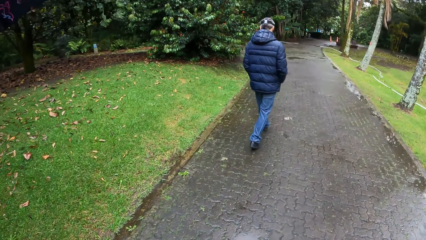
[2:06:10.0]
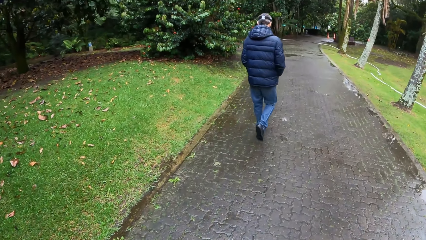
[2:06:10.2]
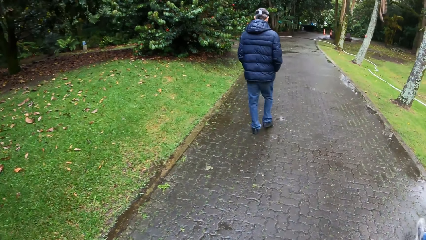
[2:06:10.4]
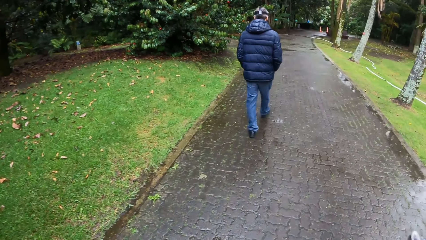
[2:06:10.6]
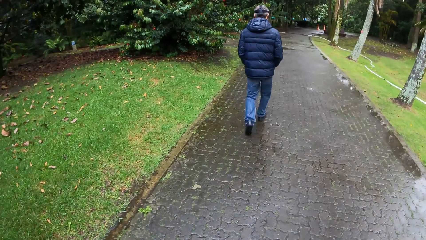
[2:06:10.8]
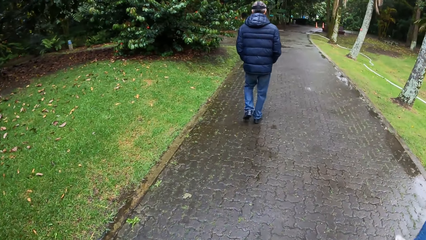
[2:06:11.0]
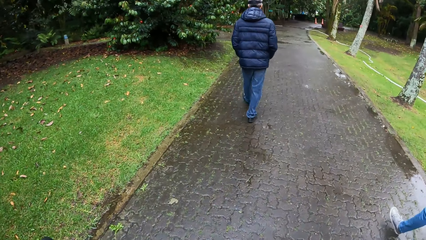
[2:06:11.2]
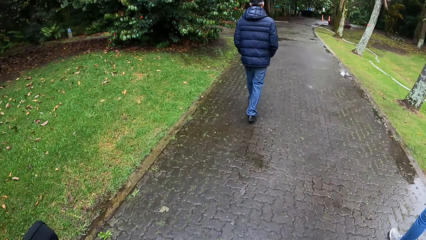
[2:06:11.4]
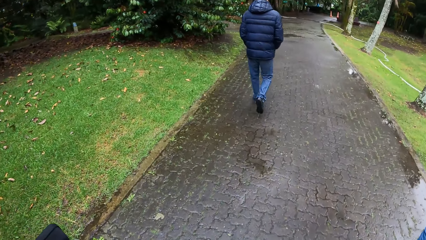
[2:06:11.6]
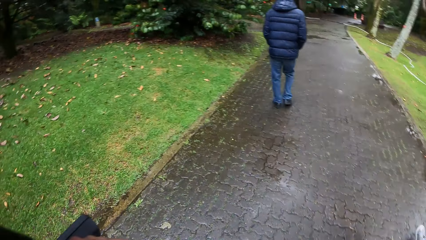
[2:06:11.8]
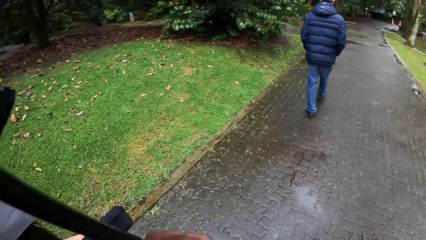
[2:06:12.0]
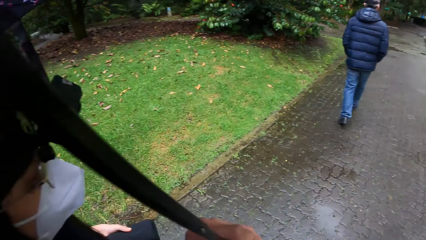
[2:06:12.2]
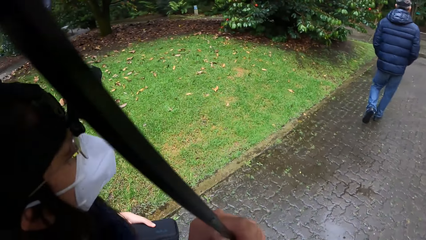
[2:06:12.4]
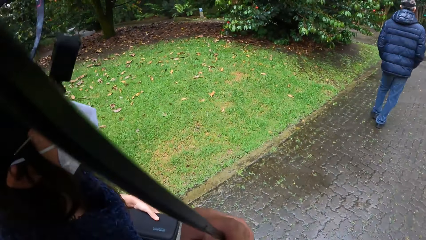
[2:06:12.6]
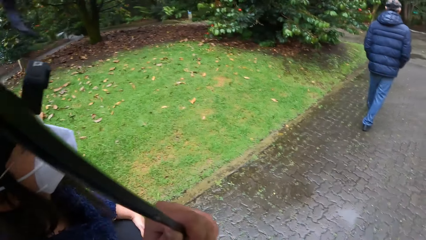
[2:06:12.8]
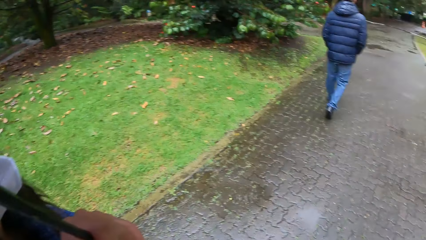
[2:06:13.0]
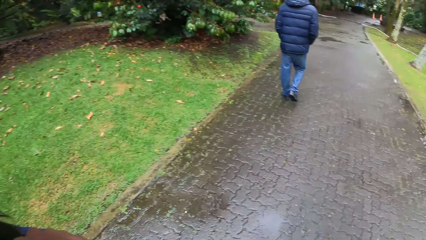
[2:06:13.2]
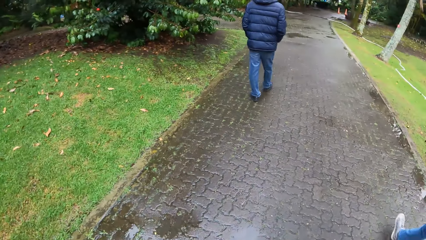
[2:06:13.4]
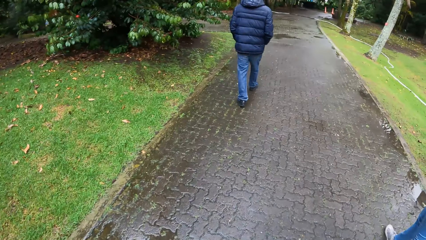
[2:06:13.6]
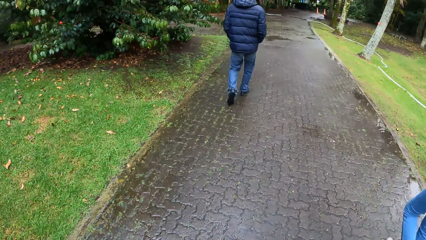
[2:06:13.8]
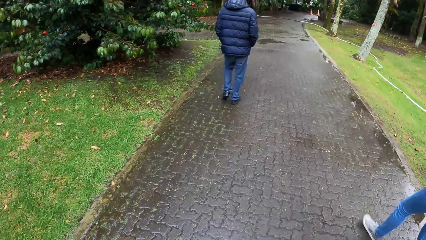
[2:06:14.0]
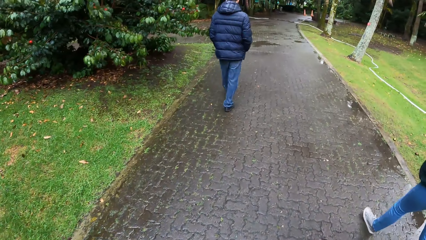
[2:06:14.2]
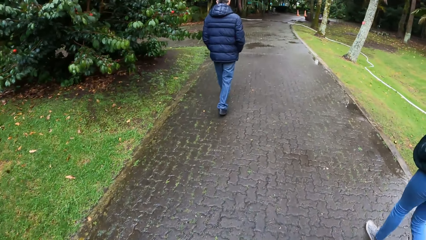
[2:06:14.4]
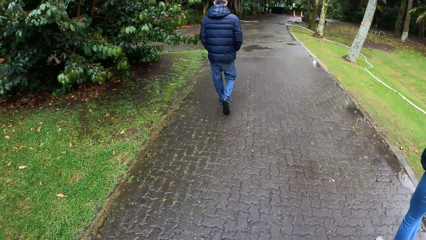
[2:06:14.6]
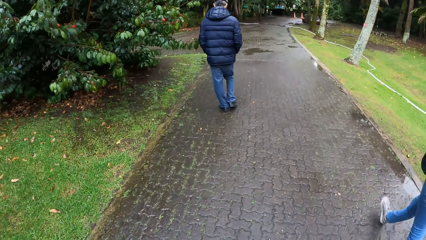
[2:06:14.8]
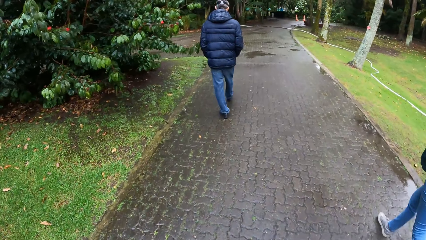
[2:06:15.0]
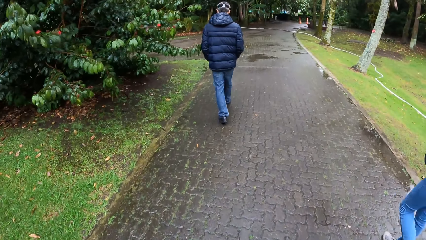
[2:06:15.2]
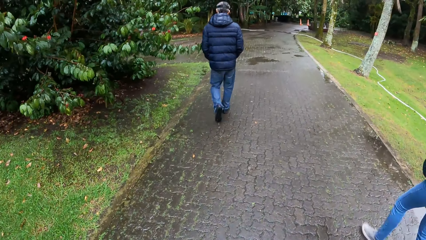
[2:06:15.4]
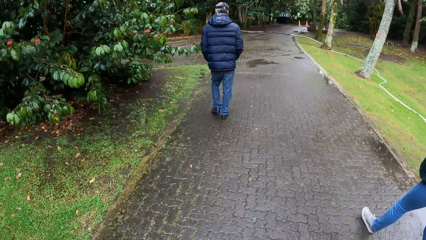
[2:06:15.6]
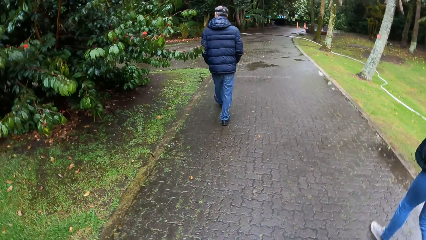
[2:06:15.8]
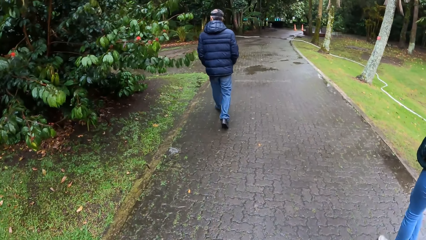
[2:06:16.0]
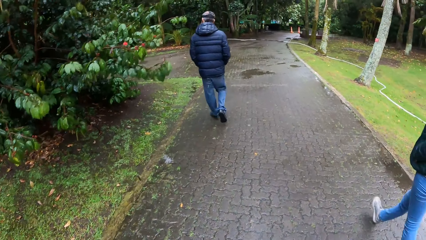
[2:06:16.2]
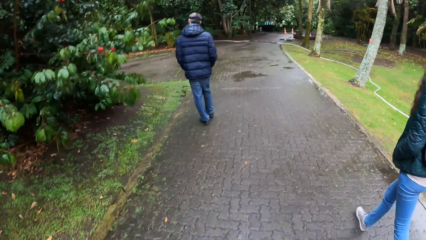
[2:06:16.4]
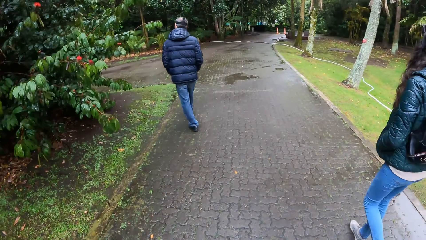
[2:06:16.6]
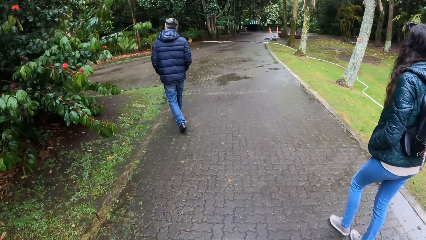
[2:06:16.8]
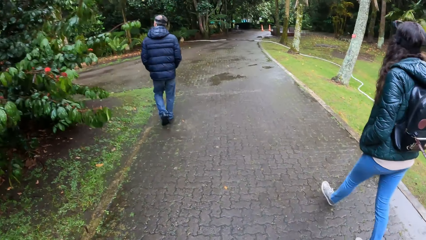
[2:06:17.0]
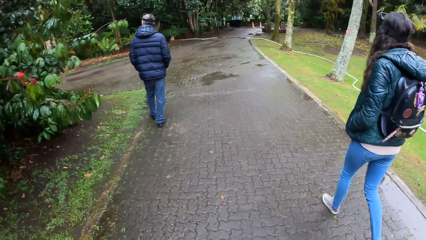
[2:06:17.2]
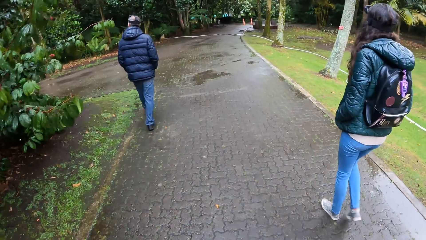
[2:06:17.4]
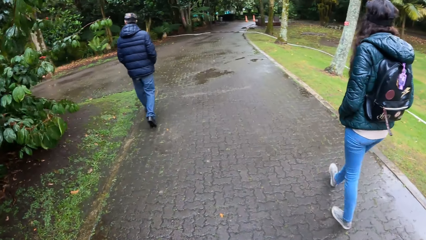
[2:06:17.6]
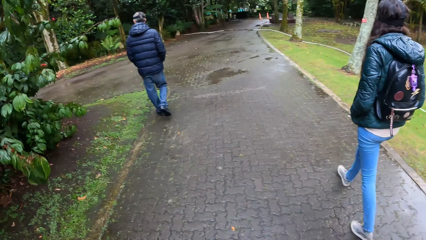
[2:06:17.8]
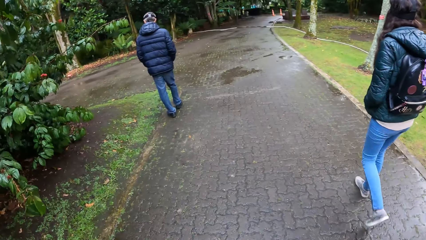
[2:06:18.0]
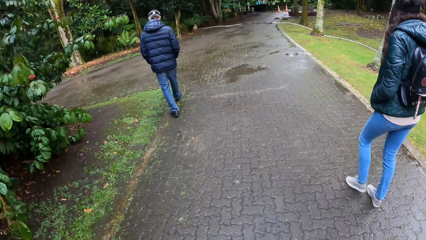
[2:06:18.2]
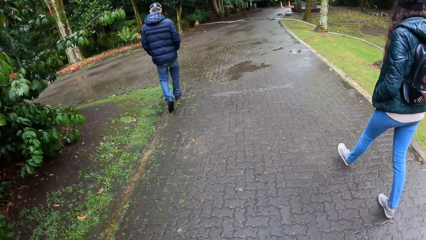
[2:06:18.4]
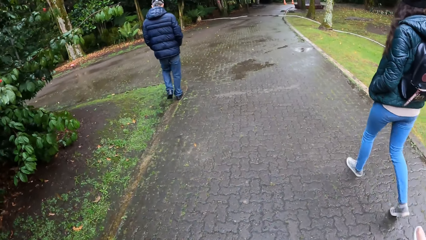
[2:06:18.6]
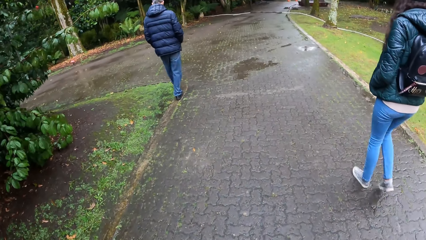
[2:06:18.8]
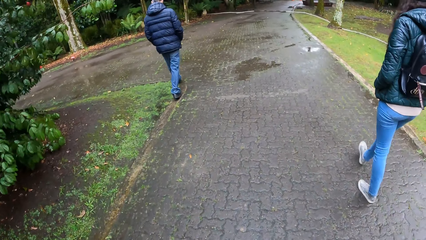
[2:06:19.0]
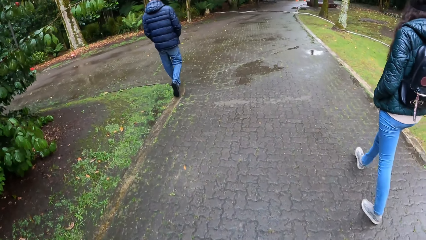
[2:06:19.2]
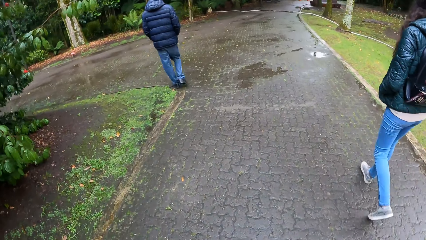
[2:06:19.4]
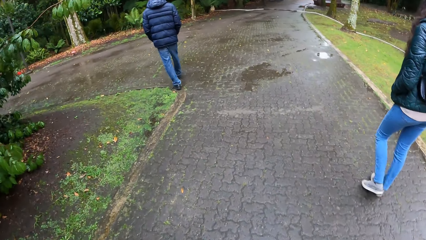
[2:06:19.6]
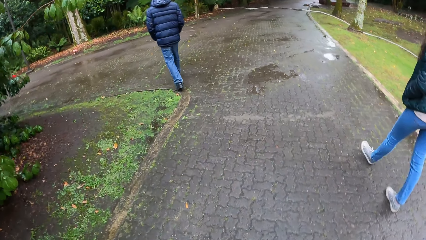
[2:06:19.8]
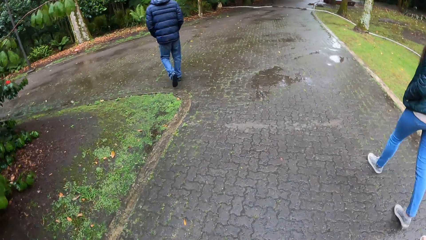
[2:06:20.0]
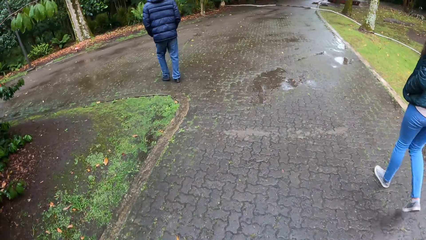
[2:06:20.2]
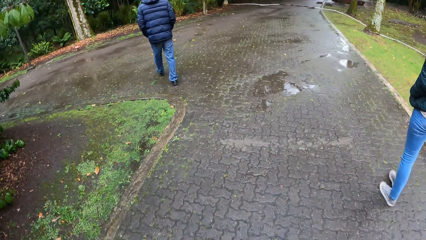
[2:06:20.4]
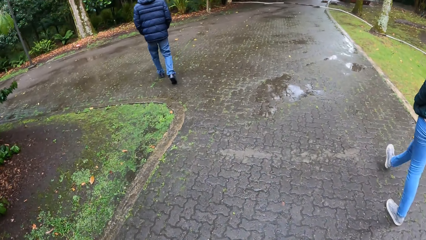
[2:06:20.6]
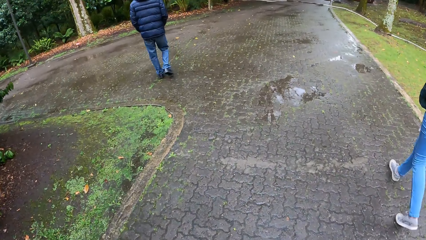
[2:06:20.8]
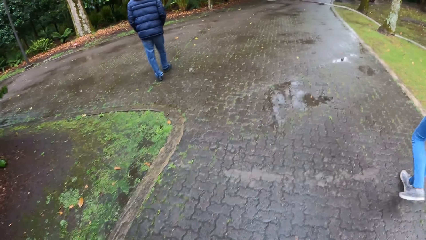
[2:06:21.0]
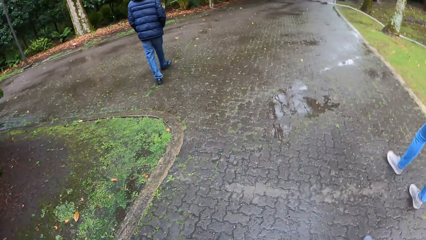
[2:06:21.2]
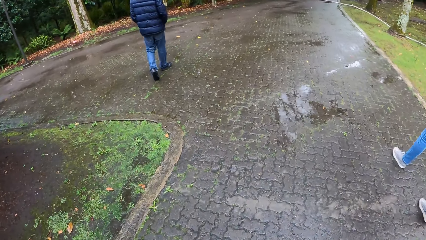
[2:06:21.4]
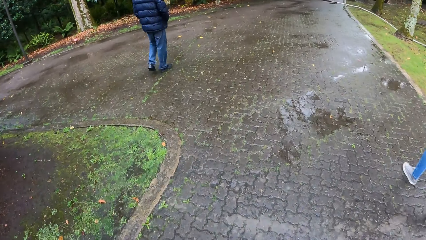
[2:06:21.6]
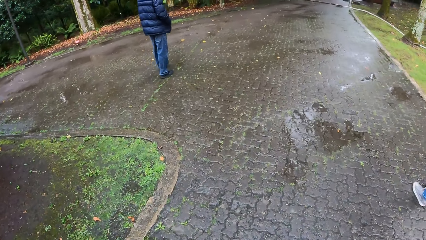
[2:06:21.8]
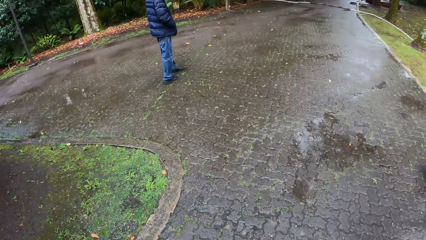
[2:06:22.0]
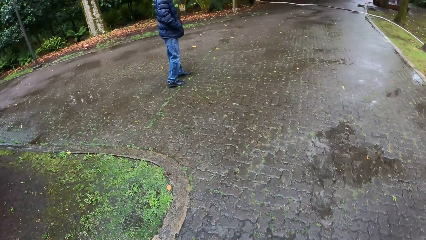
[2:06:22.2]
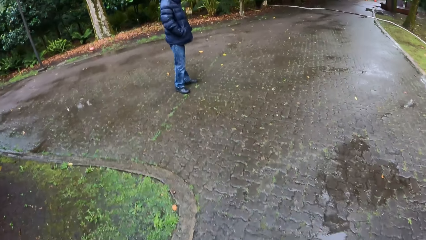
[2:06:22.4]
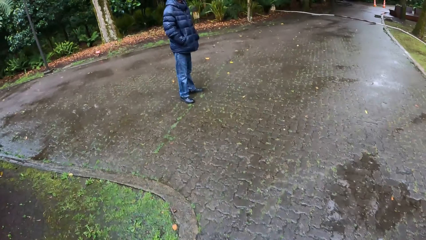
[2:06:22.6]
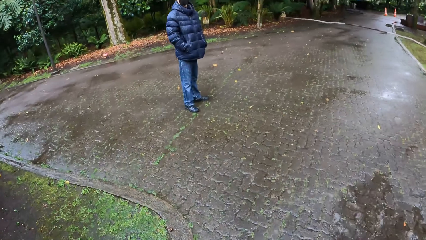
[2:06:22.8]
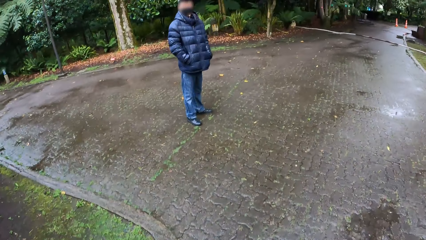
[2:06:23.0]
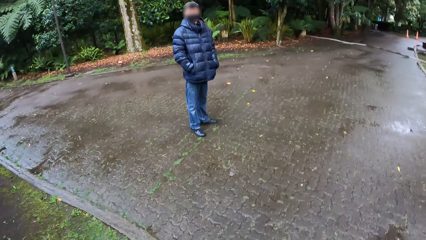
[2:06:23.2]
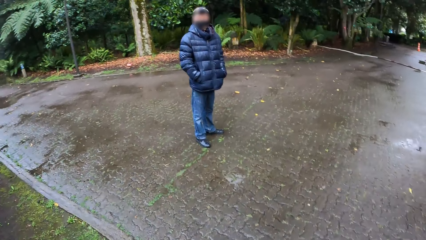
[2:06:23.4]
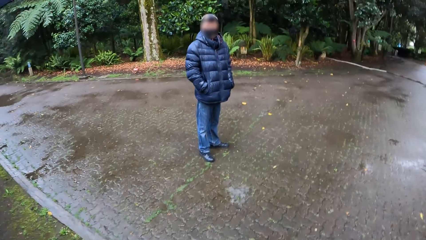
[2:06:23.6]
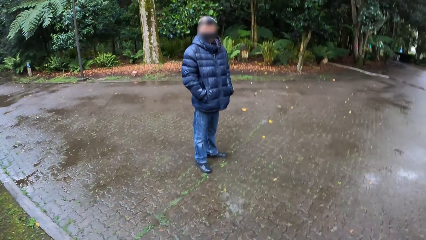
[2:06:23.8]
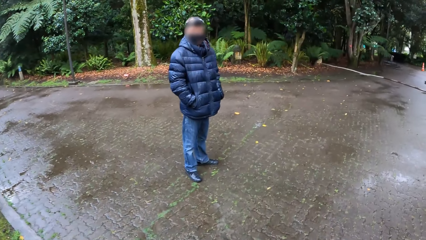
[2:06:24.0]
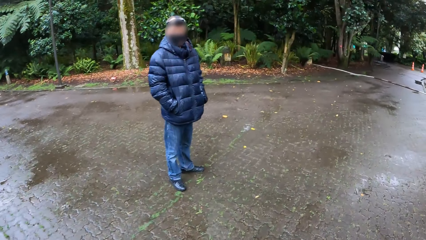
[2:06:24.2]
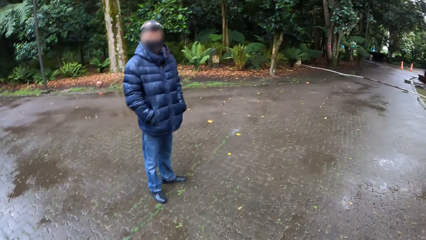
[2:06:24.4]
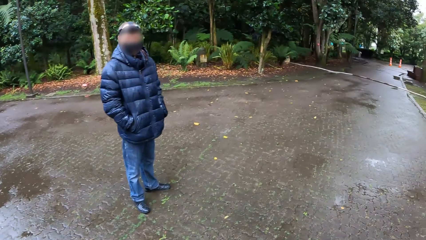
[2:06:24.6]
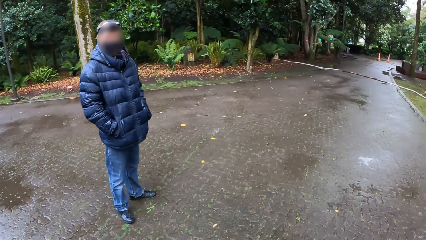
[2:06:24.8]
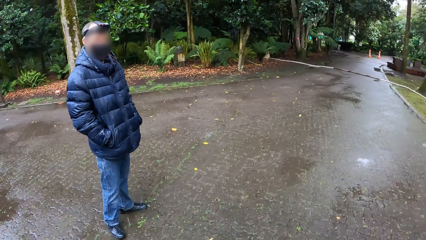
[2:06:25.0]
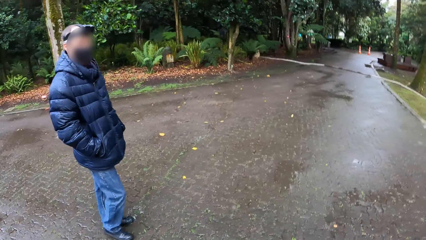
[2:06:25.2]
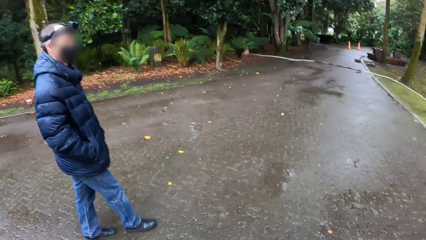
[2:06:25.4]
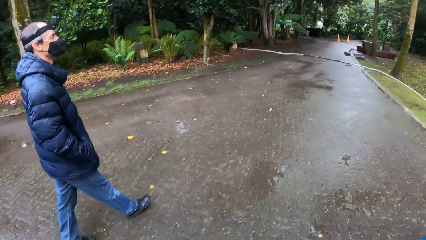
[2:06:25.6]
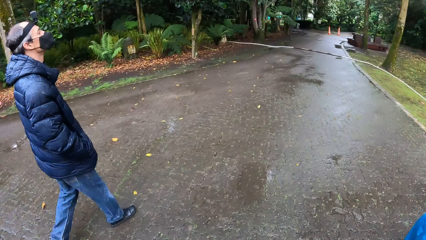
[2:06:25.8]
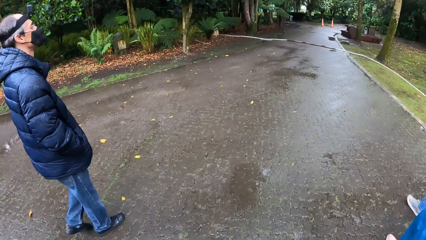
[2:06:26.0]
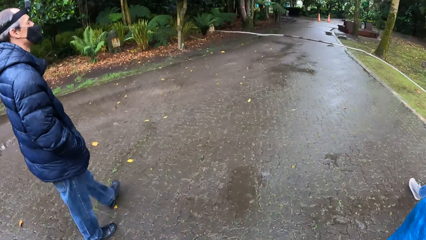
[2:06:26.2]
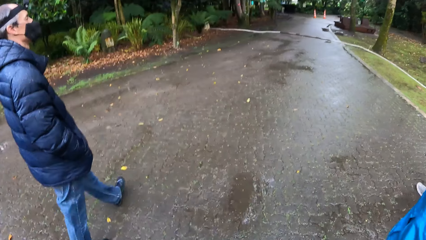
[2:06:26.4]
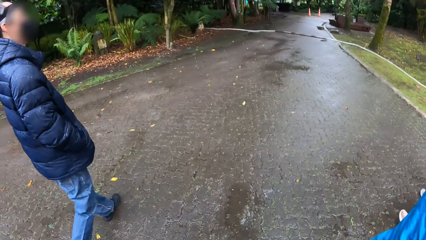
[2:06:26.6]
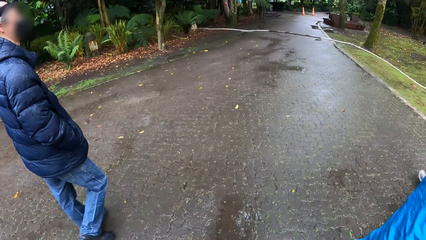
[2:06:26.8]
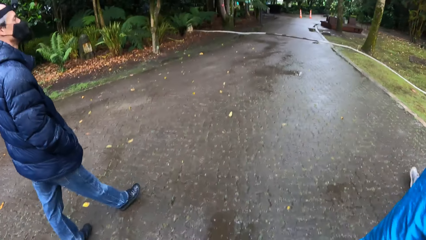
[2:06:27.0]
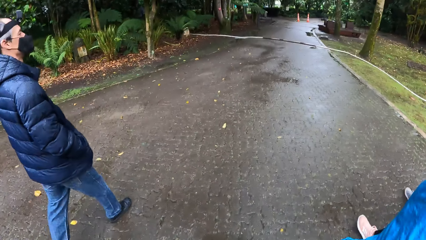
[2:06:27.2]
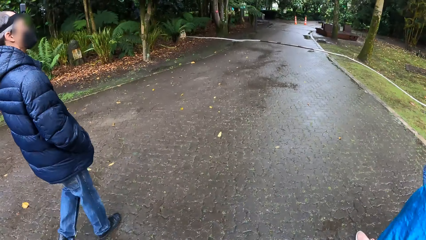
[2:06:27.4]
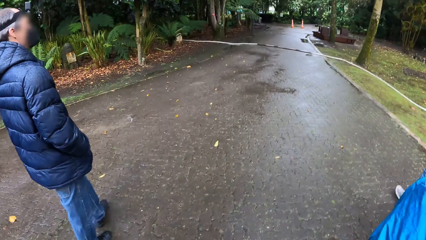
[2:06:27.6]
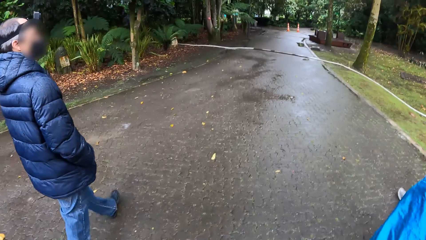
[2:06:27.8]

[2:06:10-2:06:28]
The camera wearer interacts with the woman. They look around. They walk around. The woman walks in front of the camera wearer. A man looks backward. The man walks around the road.
